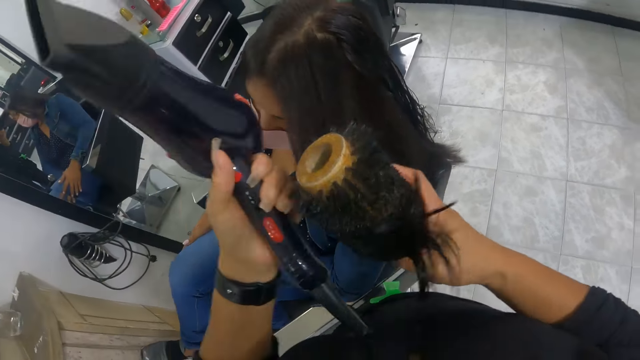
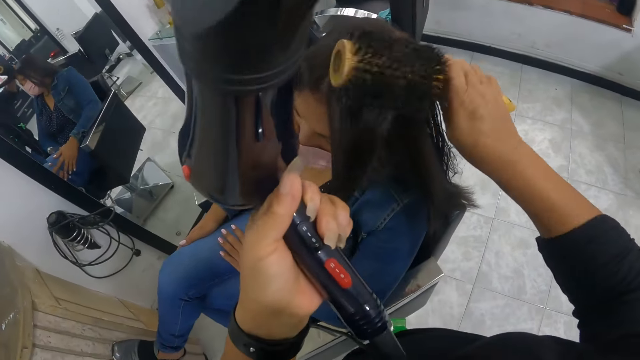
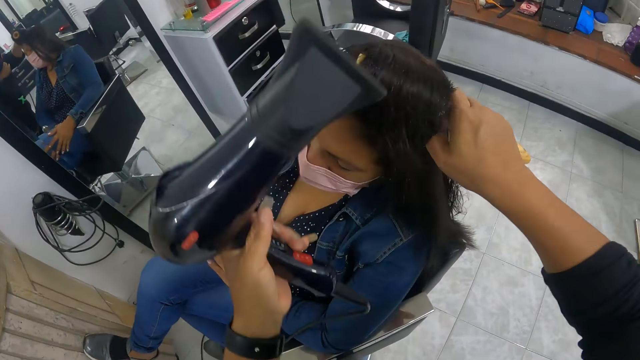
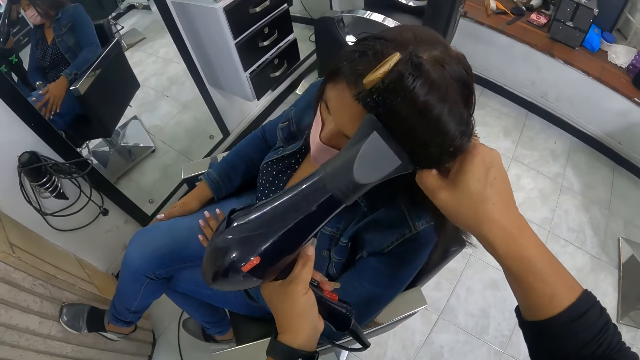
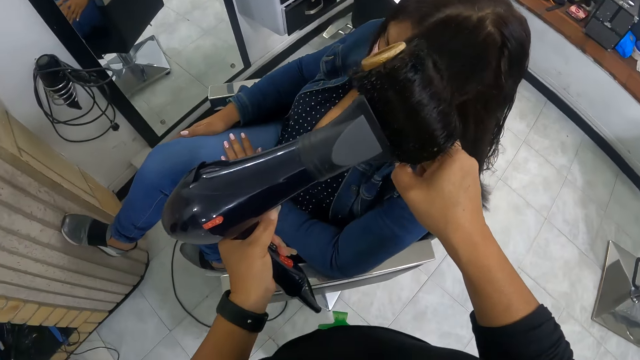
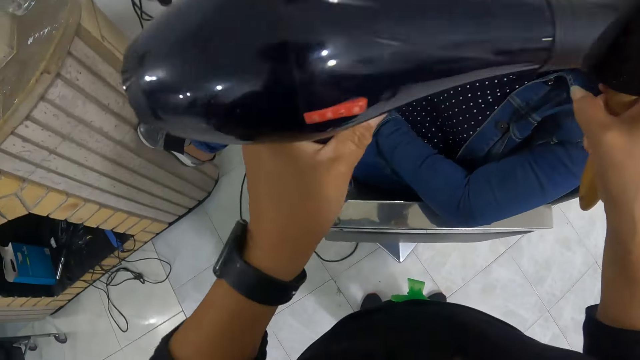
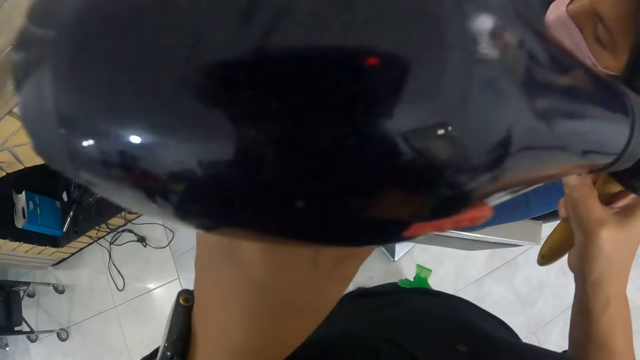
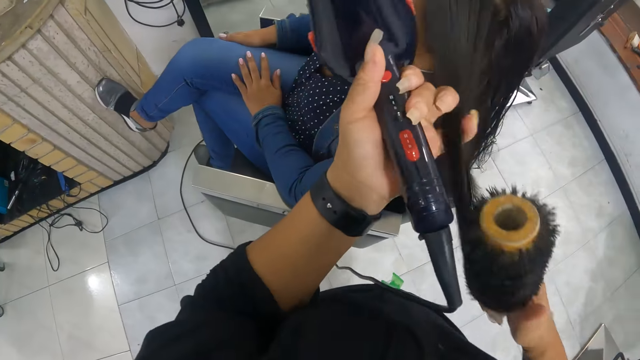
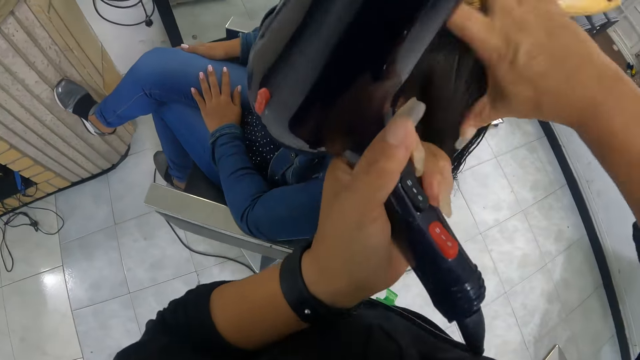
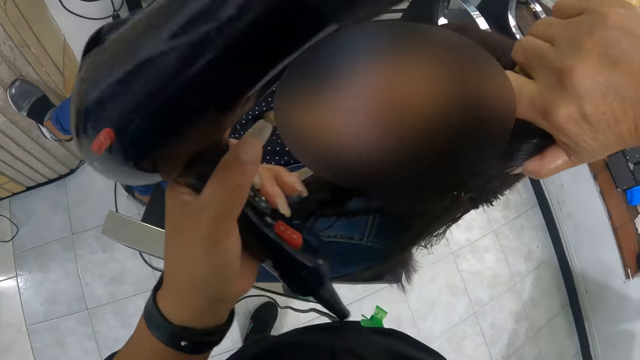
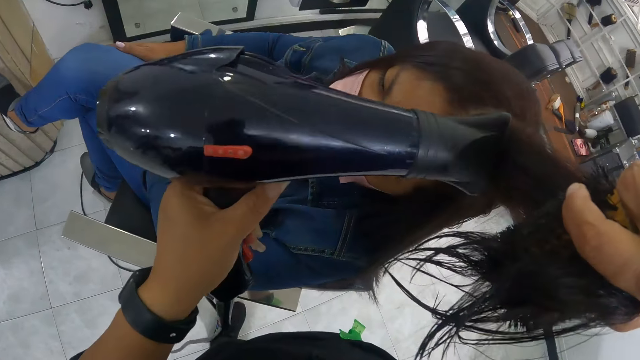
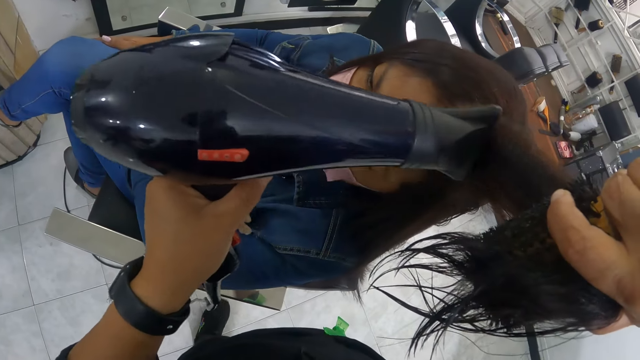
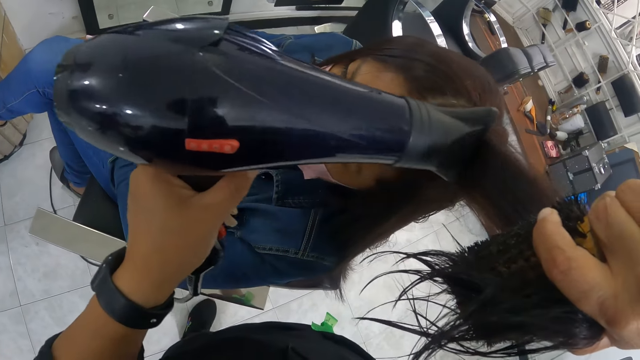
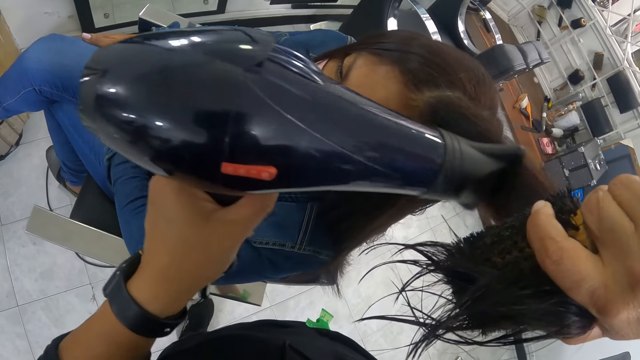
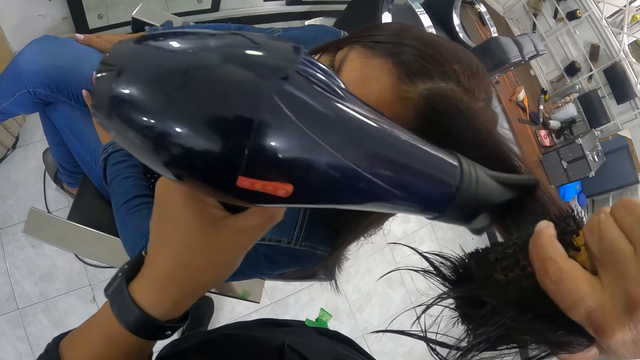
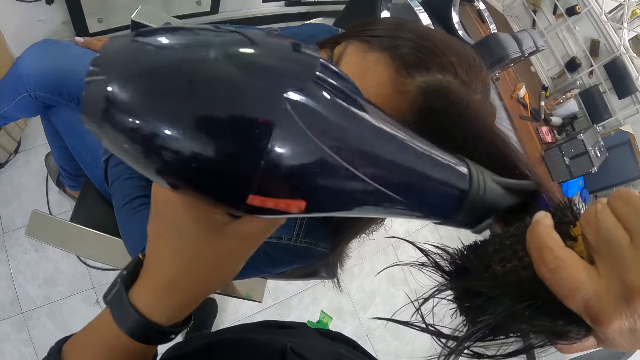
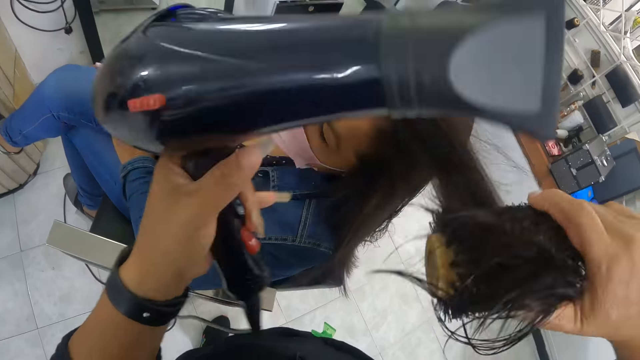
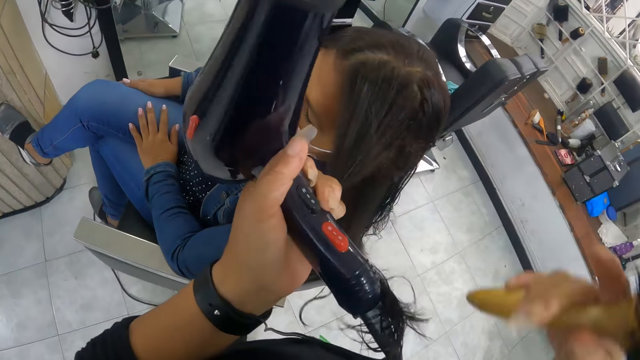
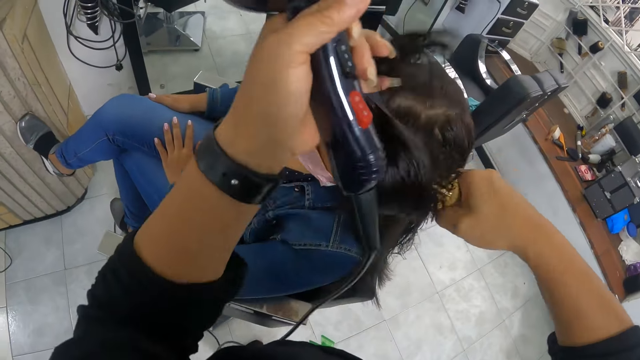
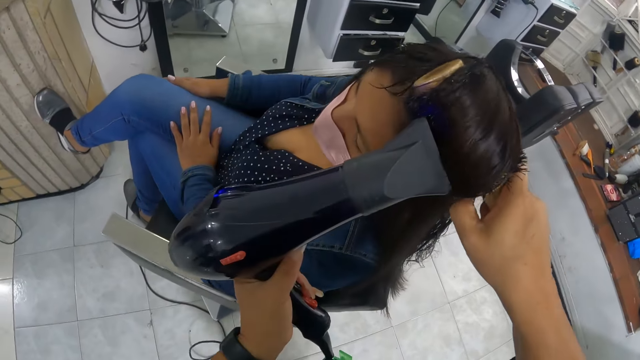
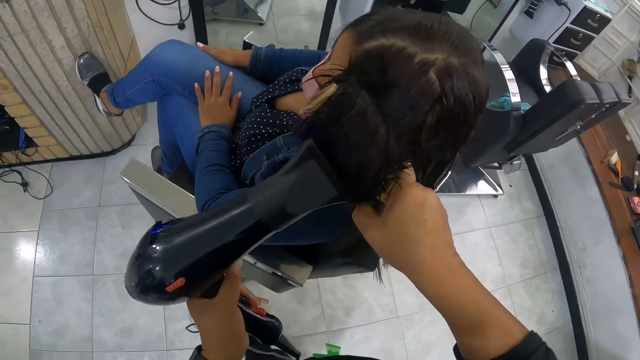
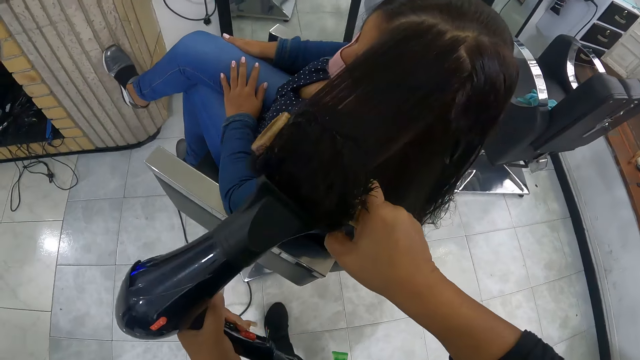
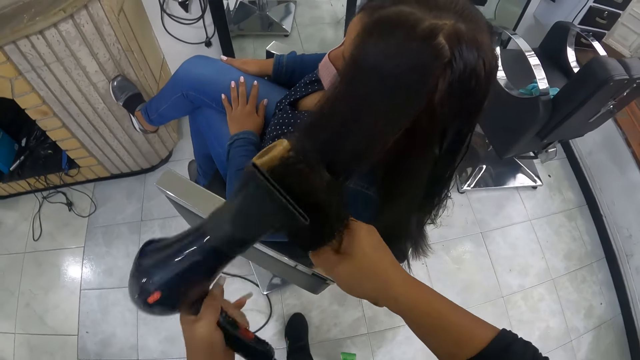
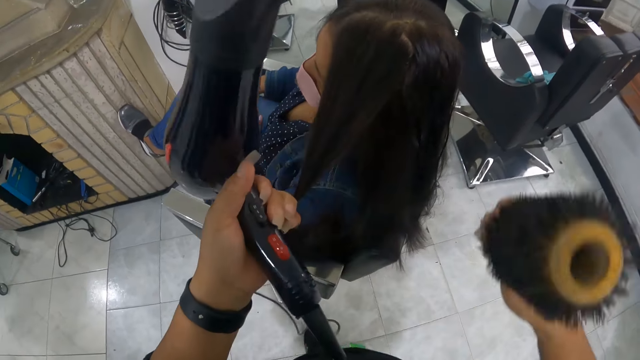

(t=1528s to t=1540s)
The camera wearer rolls the woman's hair with the roller brush in her right hand. She combs the woman's hair with the hair roller comb in her right hand and the hairdryer in her left hand. She adjusts the woman's hair with her left hand. She combs the woman's hair with the hair roller comb in her right hand and the hairdryer in her left hand. She rolls the woman's hair with the roller brush in her right hand. She combs the woman's hair with the hair roller comb in her right hand and the hairdryer in her left hand.

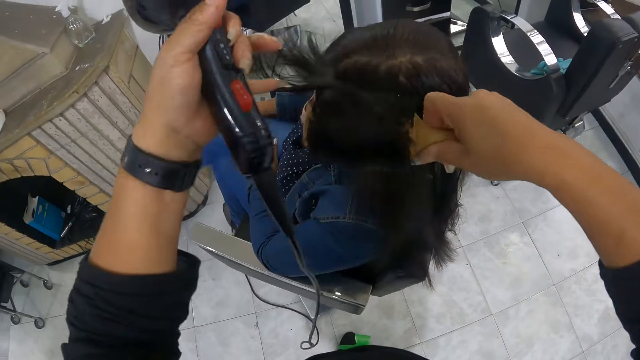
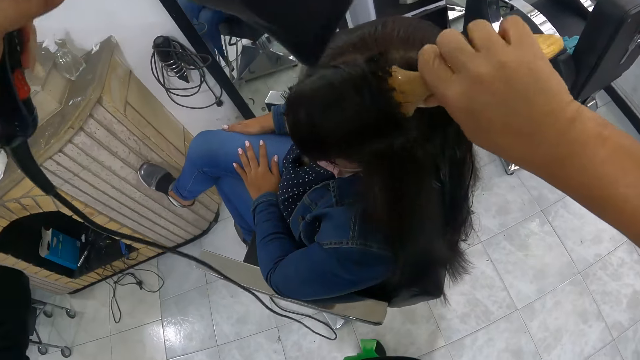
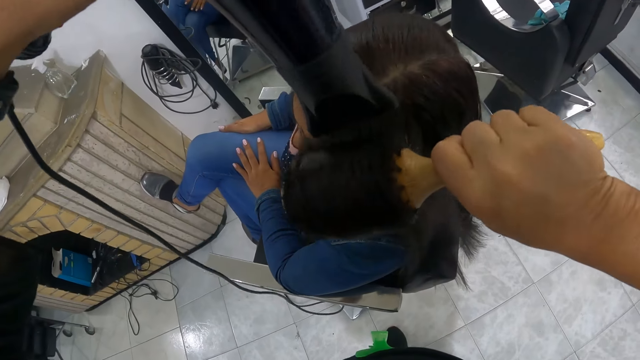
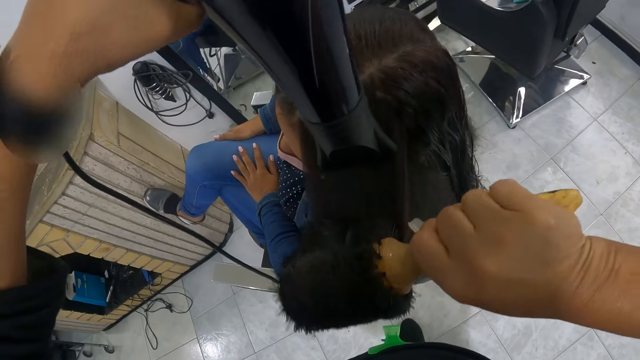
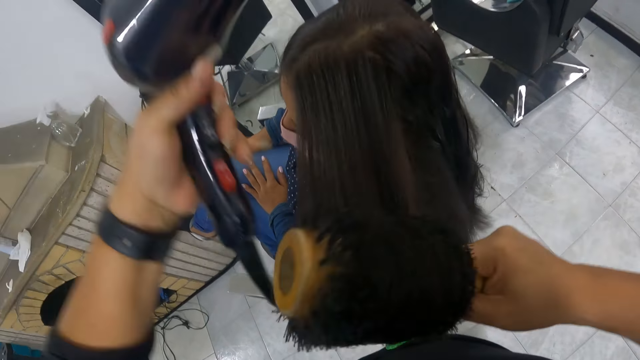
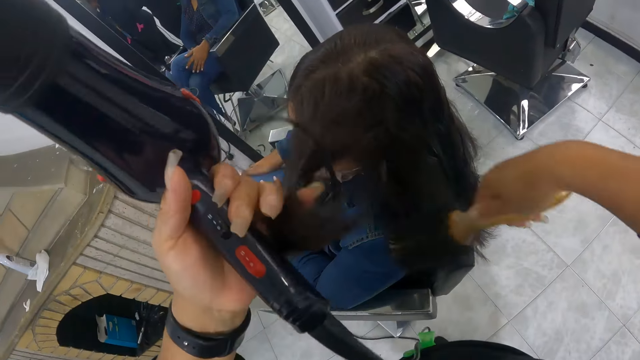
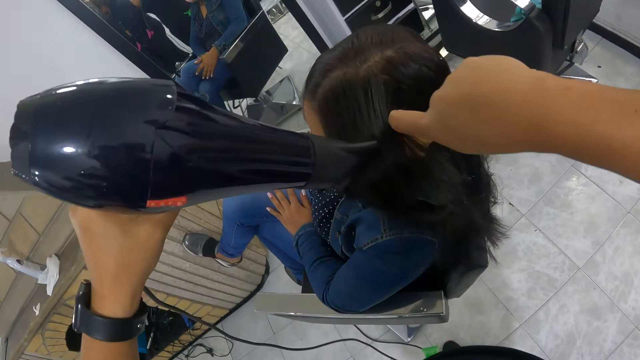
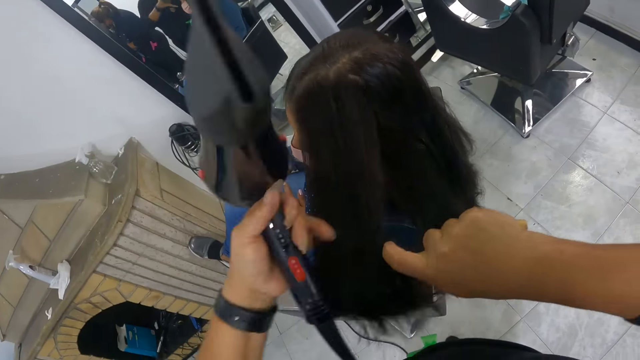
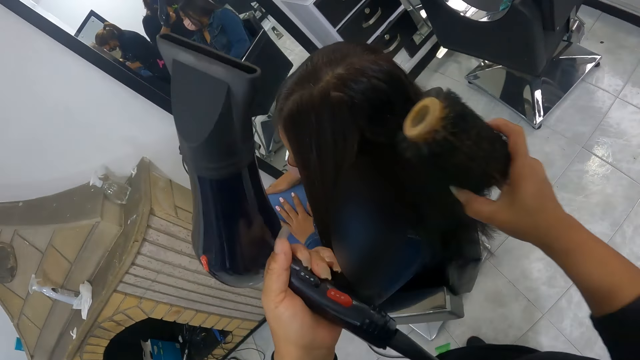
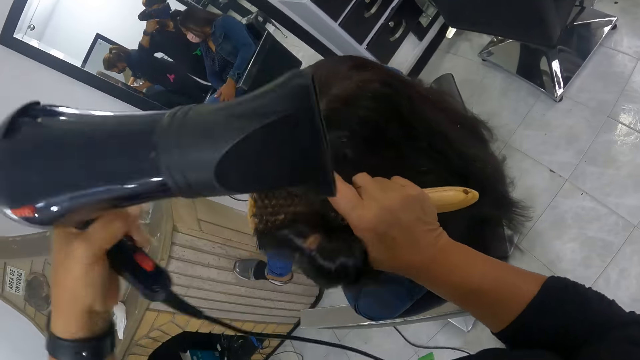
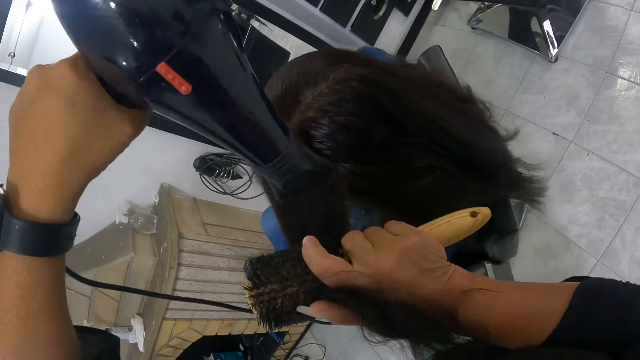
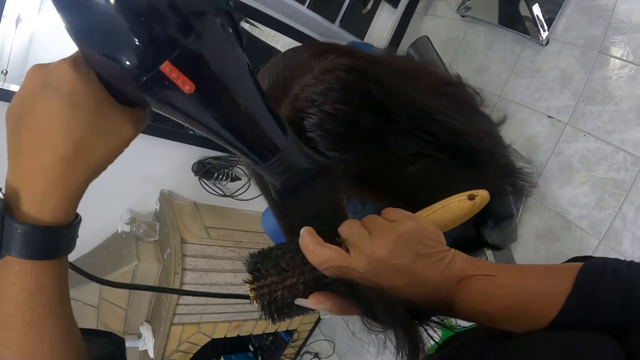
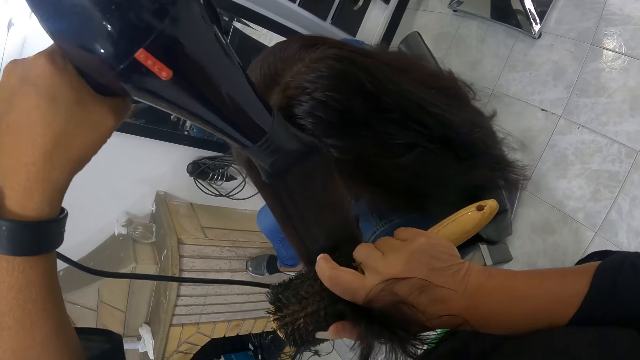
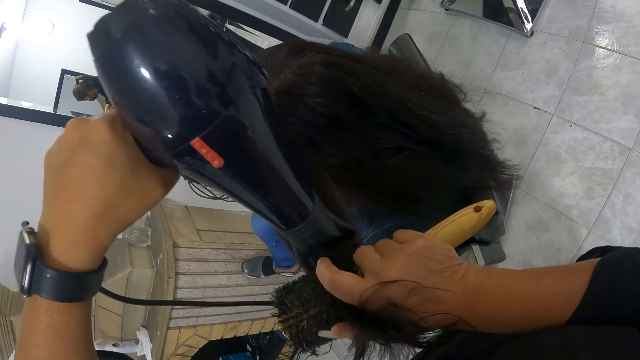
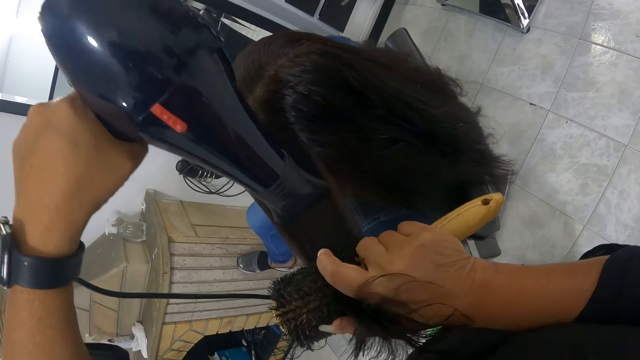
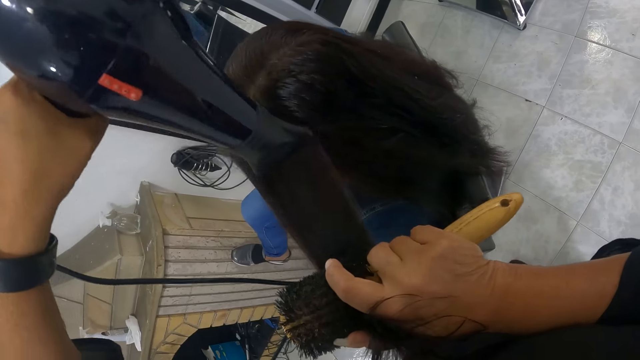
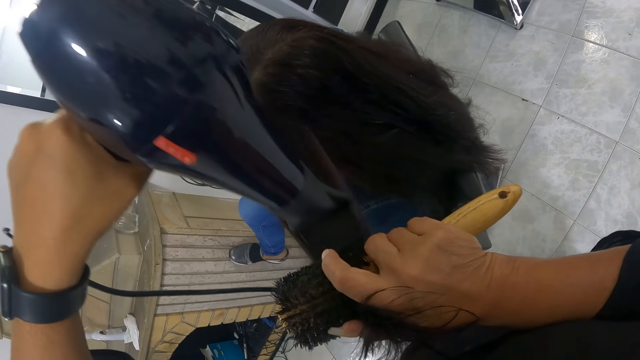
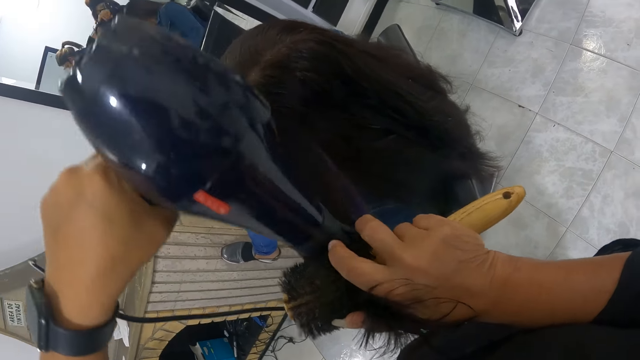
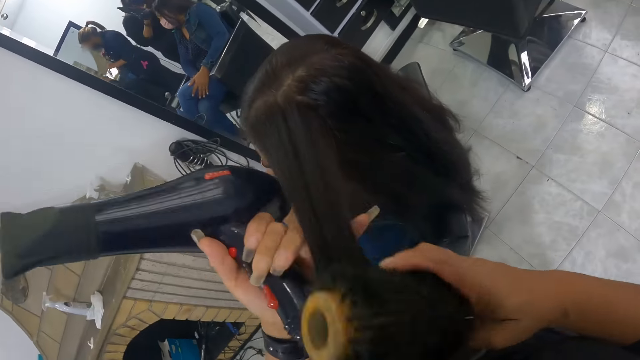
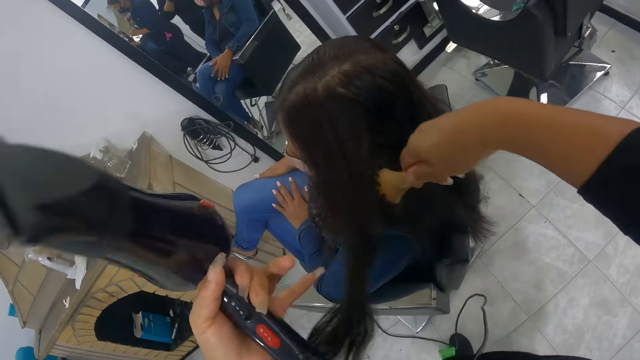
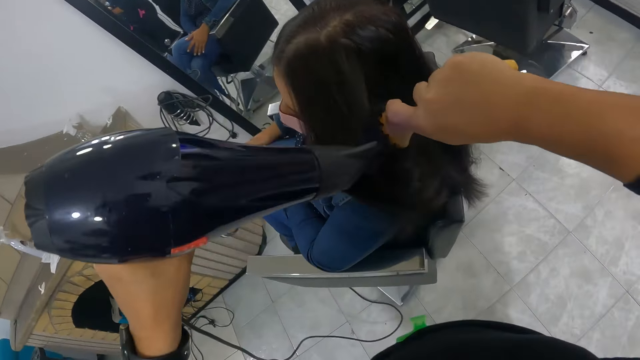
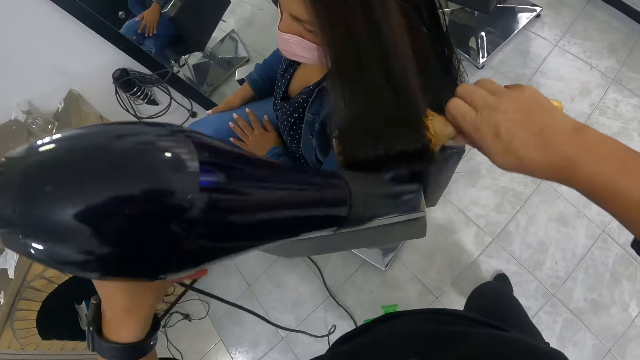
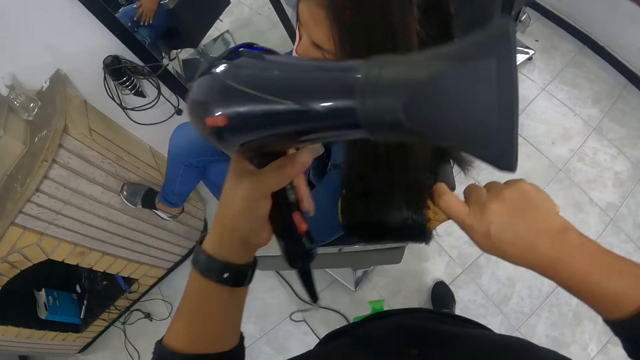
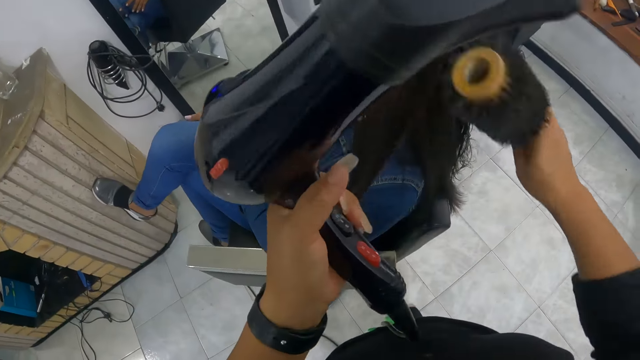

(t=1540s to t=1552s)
The camera wearer rolls the woman's hair with the roller brush in her right hand. She combs the woman's hair with the hair roller comb in her right hand and the hairdryer in her left hand. She combs the woman's hair repeatedly. She adjusts the woman's hair with her left hand. She combs the woman's hair with the hair roller comb in her right hand and the hairdryer in her left hand. She rolls the woman's hair with the roller brush in her right hand.
